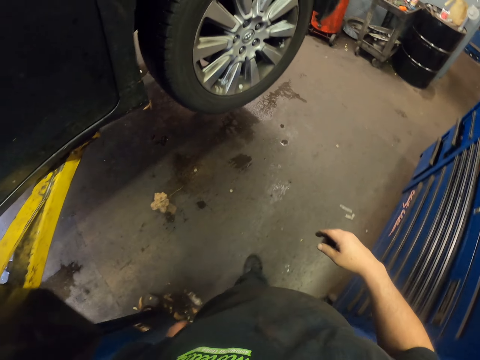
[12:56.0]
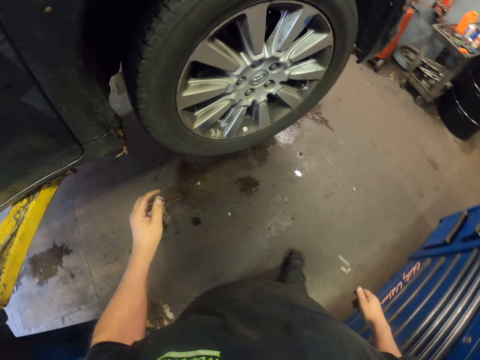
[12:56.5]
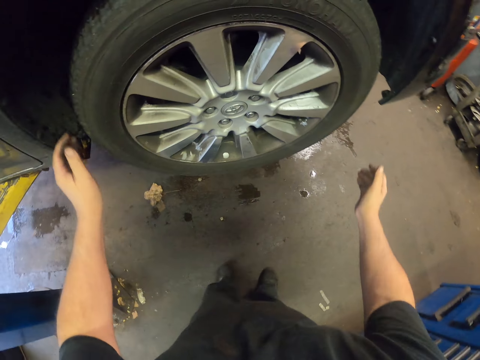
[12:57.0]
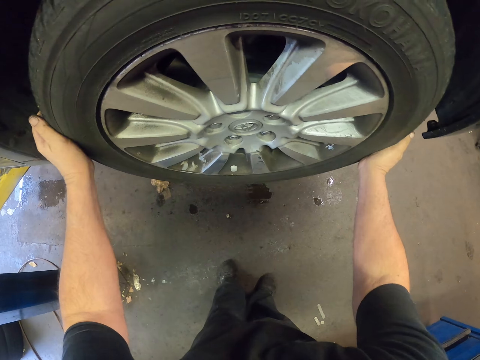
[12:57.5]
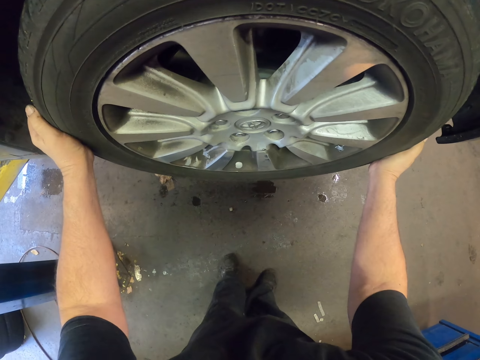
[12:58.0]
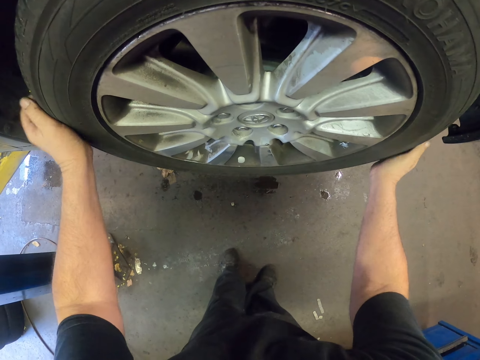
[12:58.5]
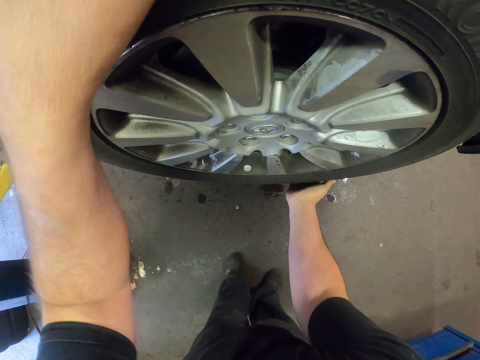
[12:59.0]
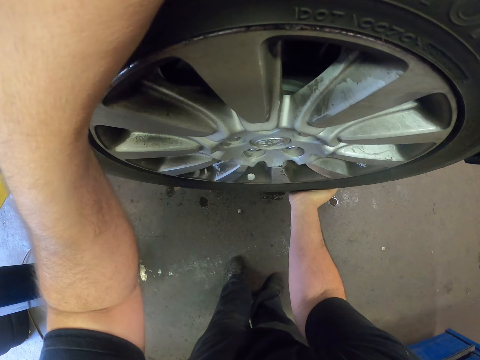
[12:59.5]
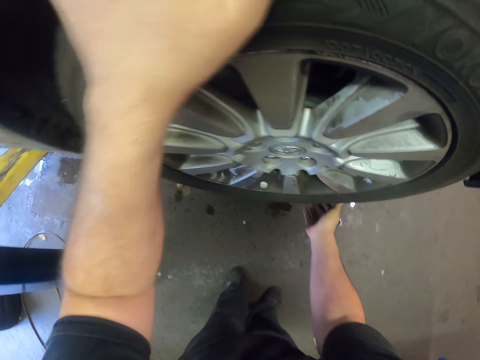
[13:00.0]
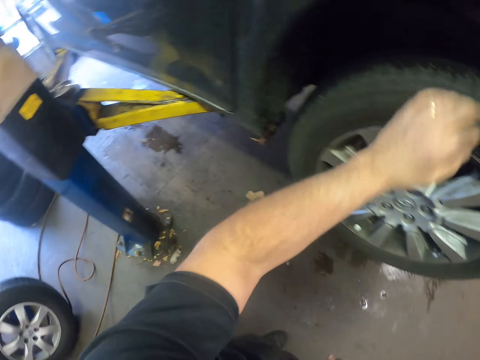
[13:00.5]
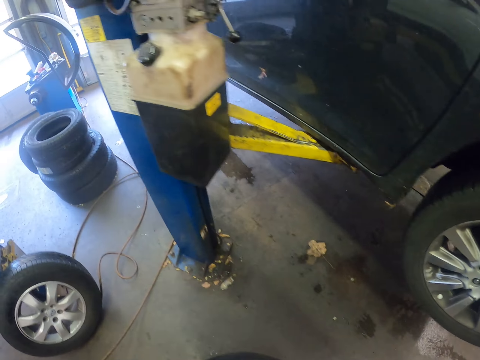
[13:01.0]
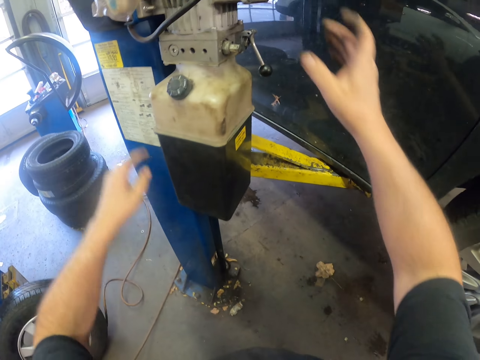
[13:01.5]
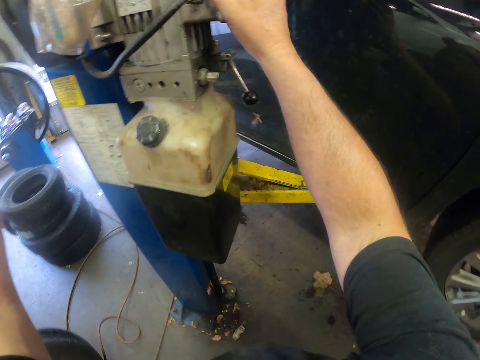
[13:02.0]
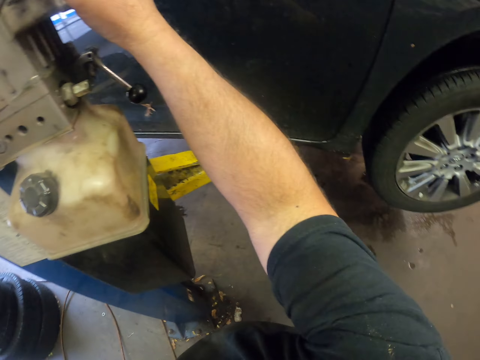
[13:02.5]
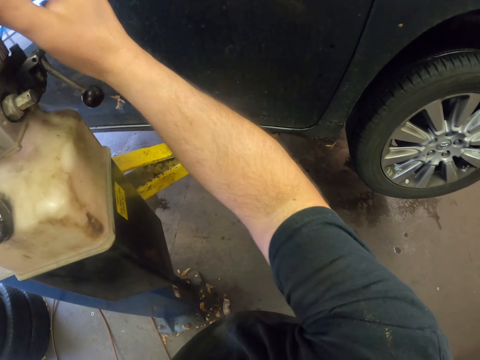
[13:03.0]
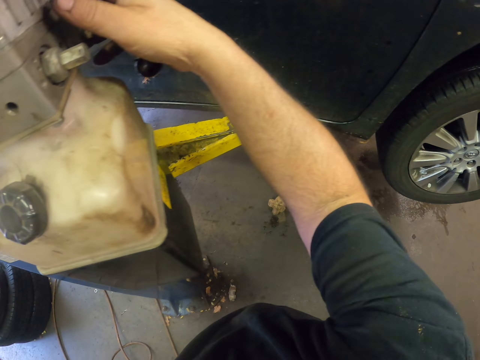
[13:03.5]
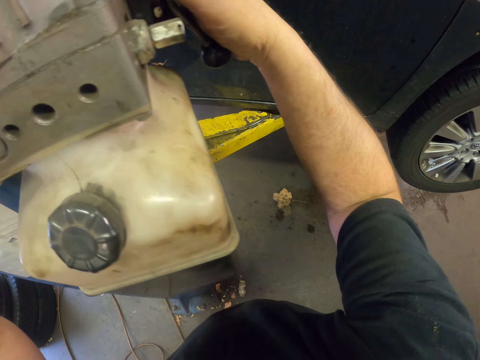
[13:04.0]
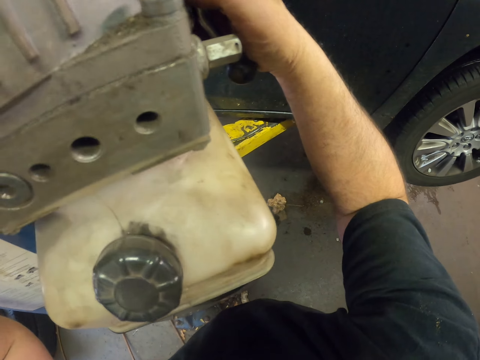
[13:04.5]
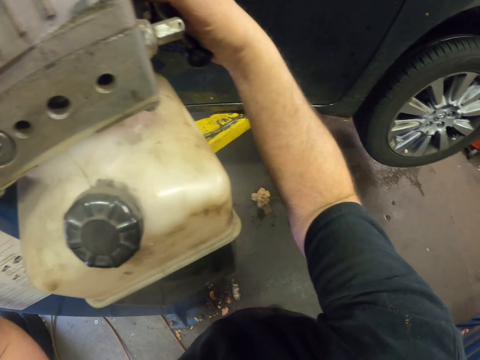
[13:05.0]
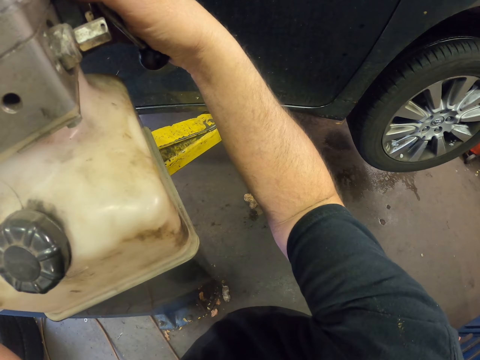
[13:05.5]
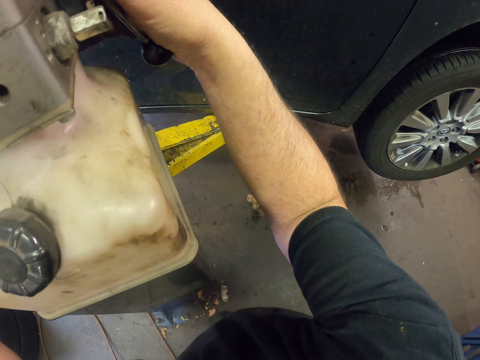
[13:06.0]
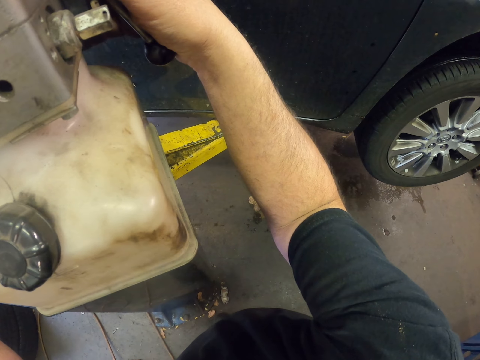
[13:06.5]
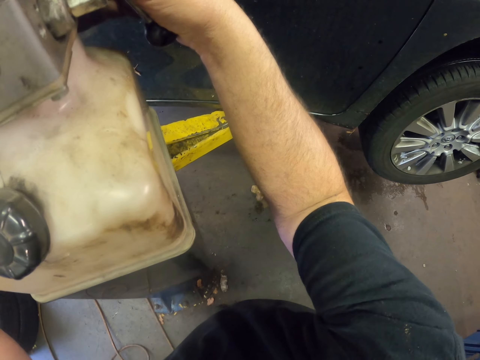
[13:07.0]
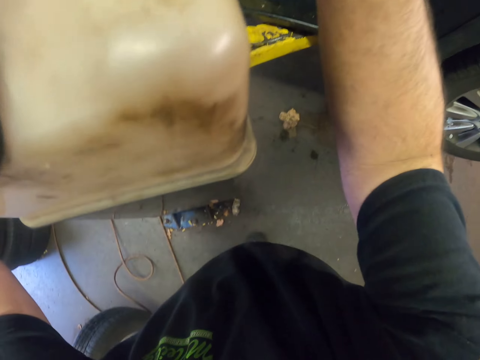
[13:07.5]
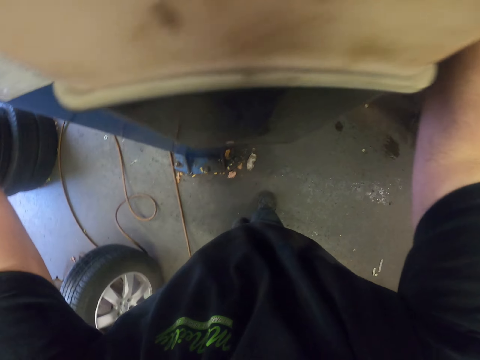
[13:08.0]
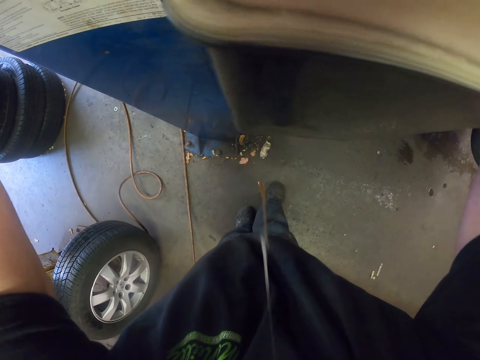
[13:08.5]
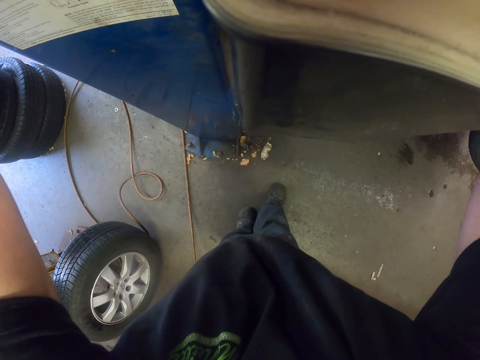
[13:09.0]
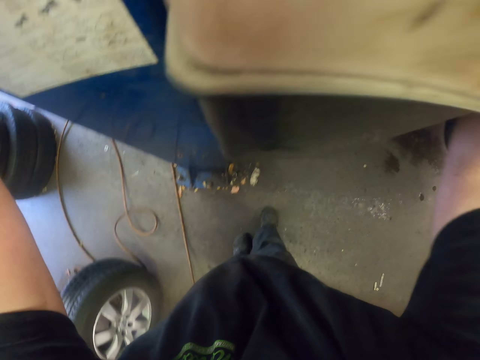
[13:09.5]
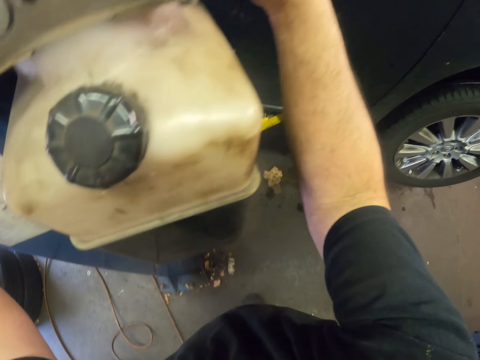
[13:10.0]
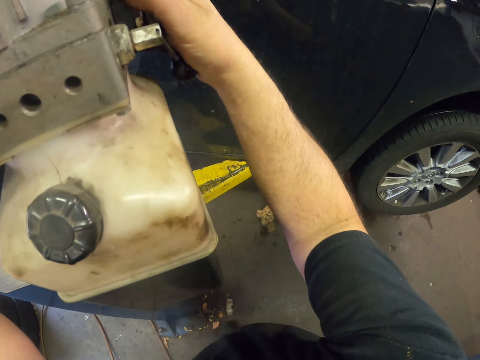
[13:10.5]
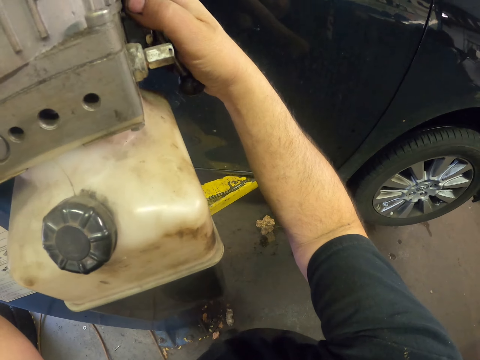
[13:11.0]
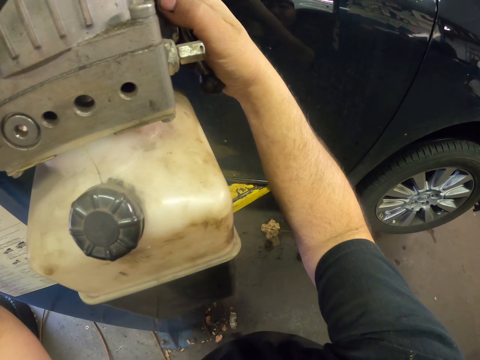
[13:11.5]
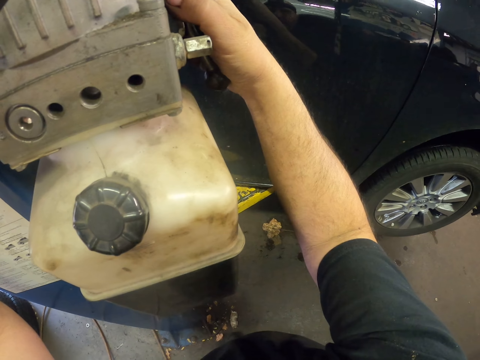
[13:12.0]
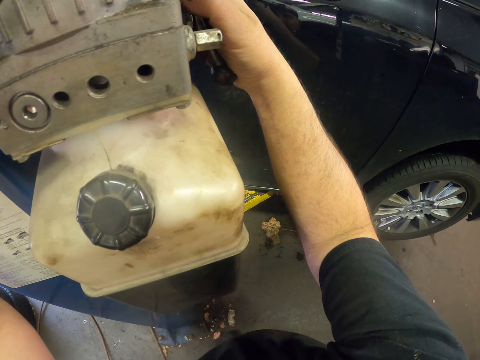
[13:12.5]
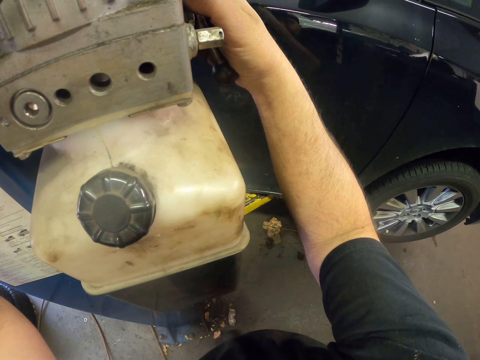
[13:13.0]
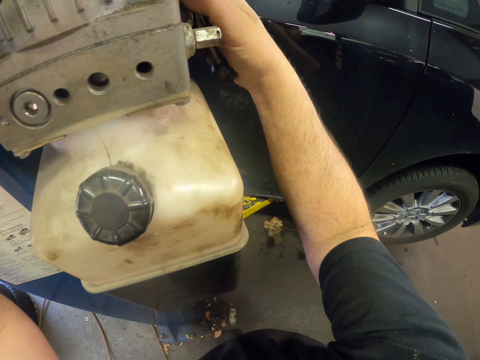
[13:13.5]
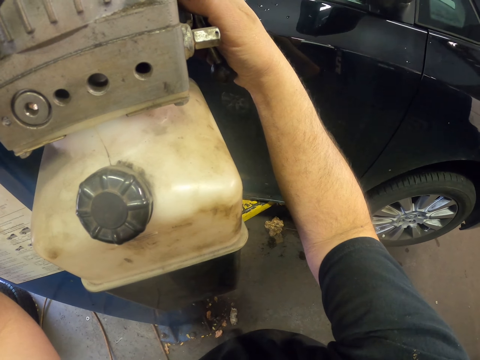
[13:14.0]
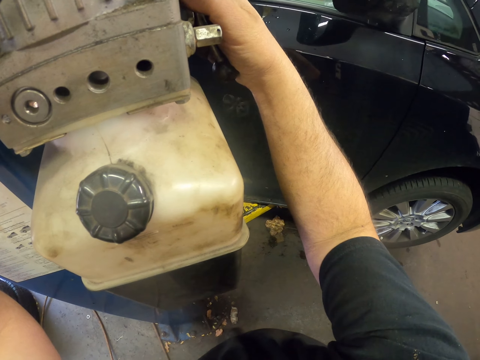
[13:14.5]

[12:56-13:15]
The camera wearer holds the tire. They bring down the car from the jack. They hold the hydraulic lift machine. They descend the car down. They spit on the floor.

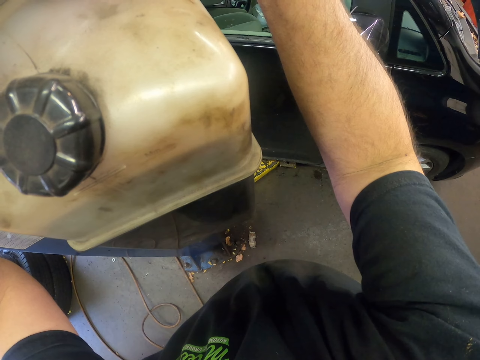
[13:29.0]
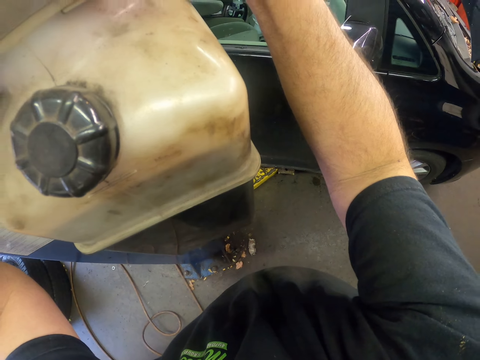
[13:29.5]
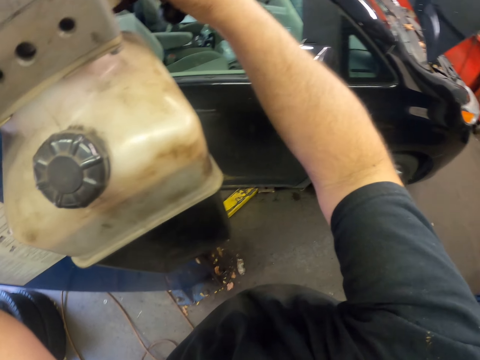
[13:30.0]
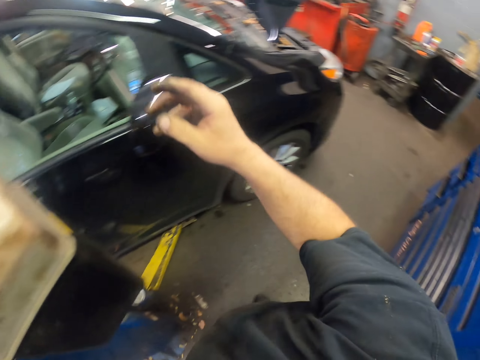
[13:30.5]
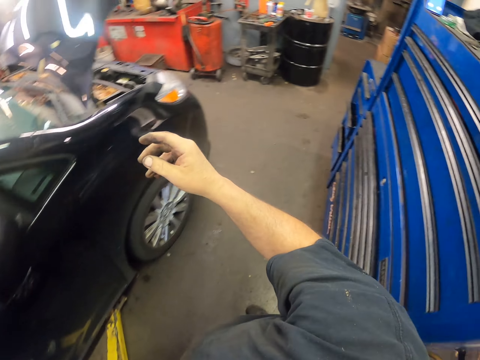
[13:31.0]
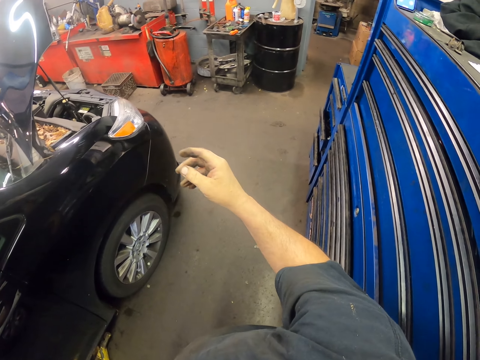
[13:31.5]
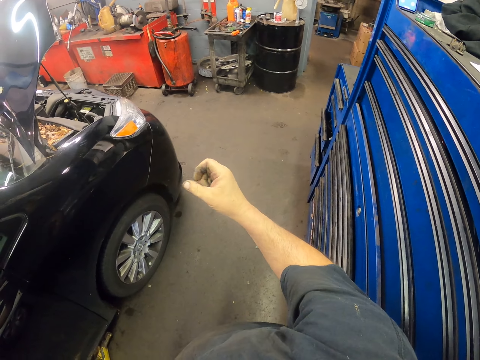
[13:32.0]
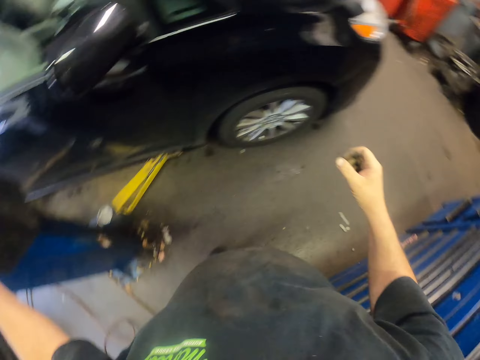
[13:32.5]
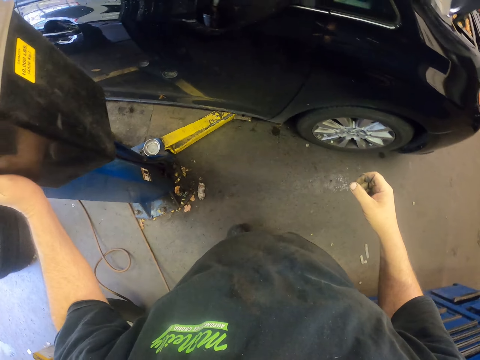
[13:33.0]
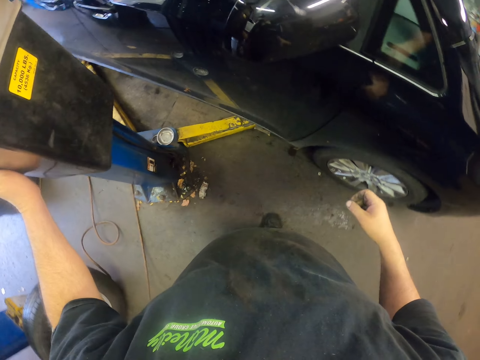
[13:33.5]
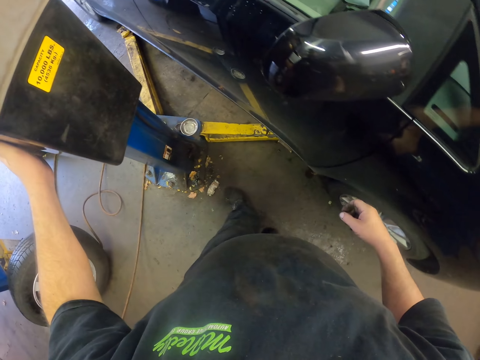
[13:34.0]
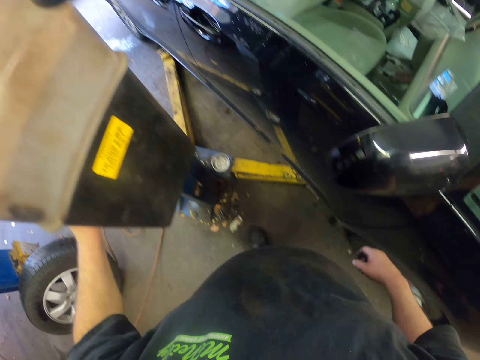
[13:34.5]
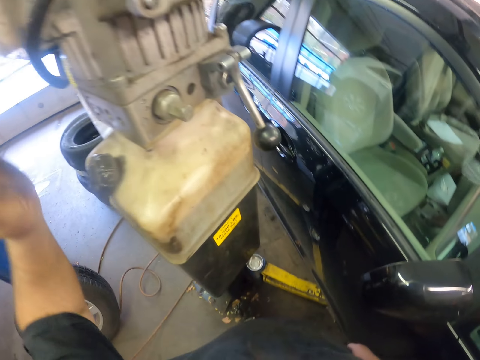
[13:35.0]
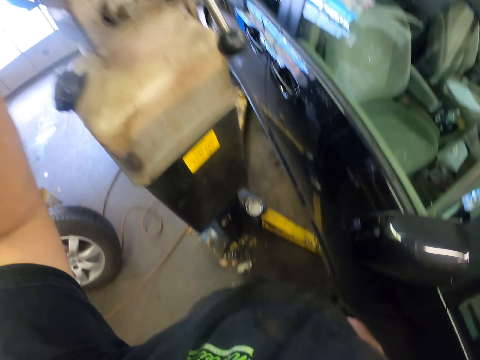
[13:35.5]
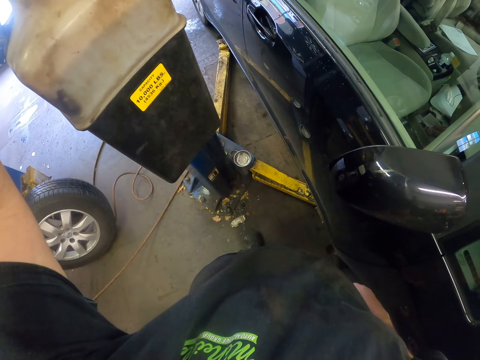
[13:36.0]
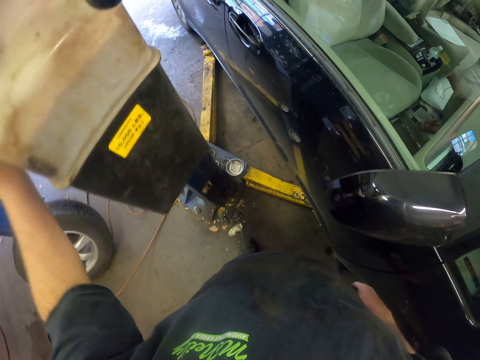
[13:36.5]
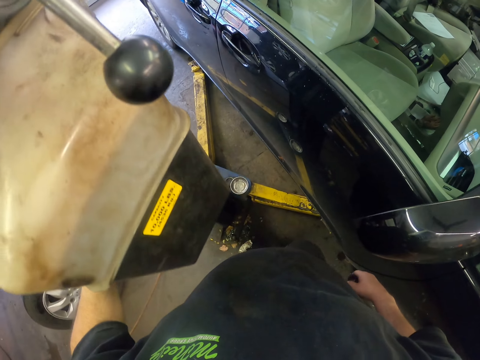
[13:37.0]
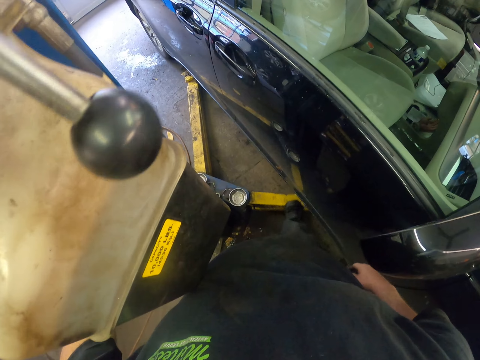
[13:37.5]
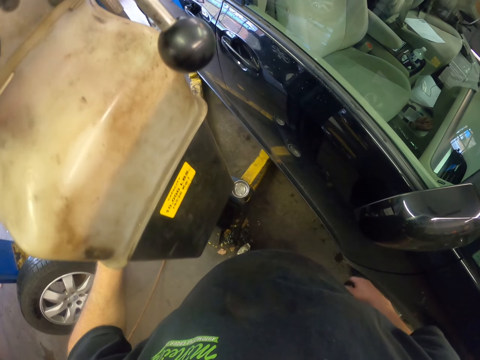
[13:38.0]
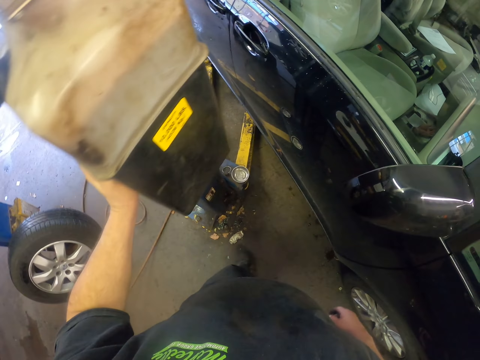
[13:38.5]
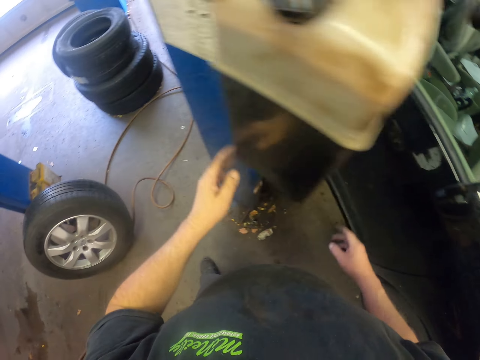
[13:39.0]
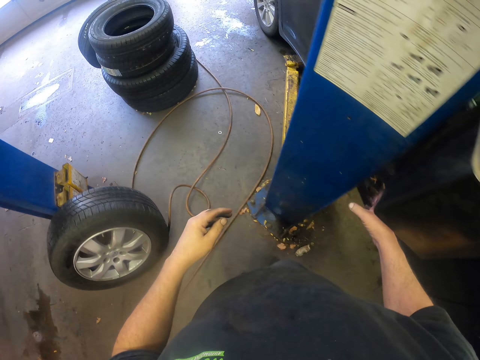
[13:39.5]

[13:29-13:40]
The camera wearer looks around. He kicks the car jack. He holds the hydraulic lift machine. He moves the hydraulic lift machine with his leg.
